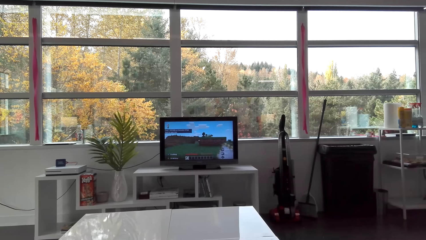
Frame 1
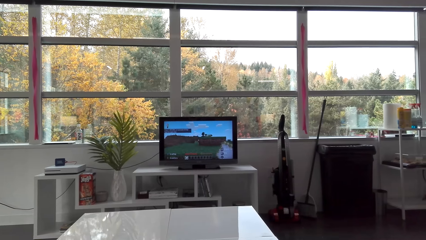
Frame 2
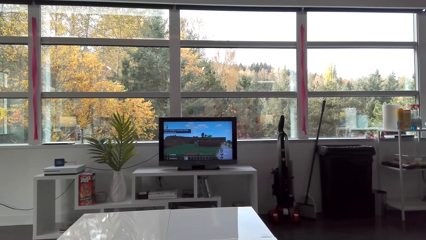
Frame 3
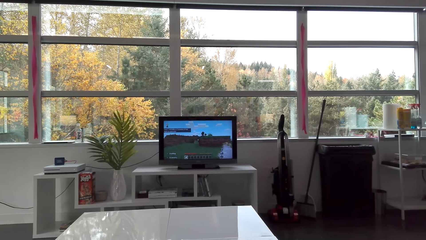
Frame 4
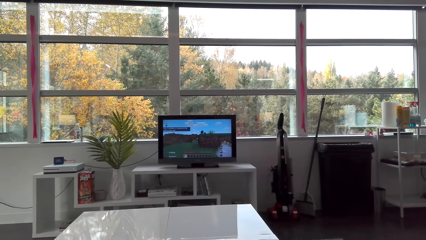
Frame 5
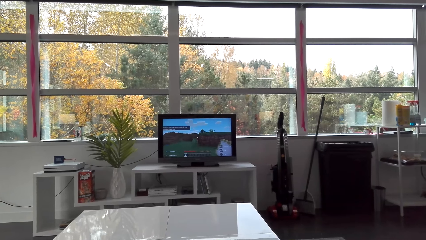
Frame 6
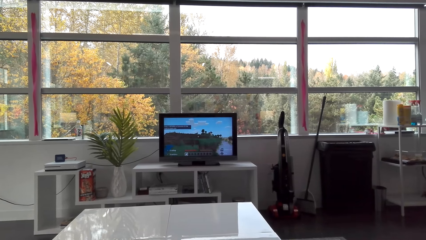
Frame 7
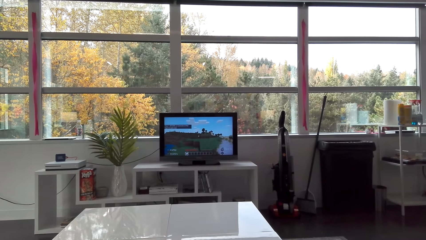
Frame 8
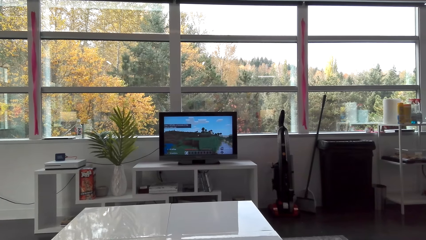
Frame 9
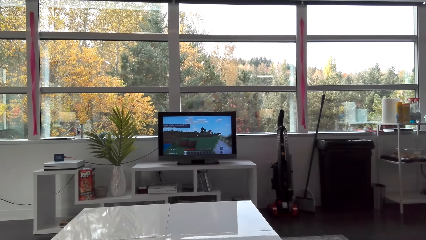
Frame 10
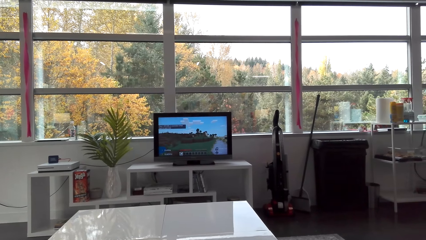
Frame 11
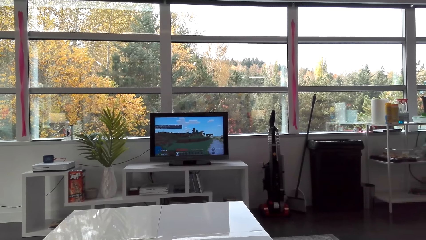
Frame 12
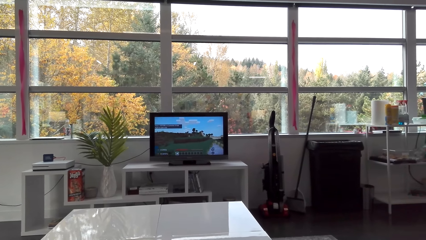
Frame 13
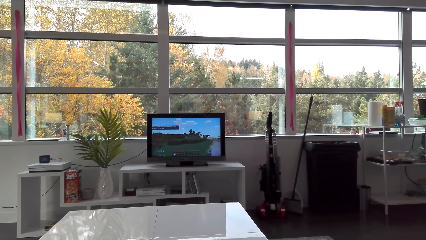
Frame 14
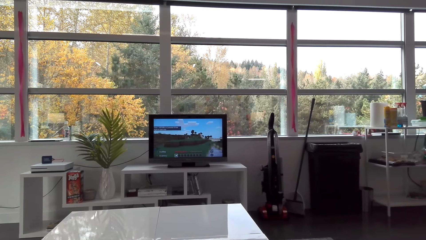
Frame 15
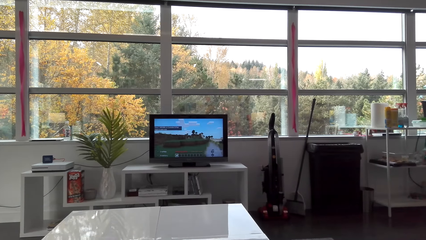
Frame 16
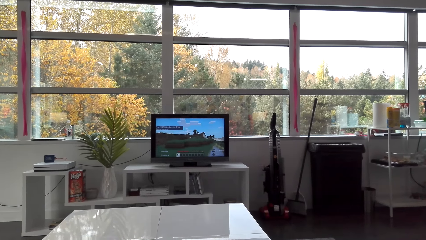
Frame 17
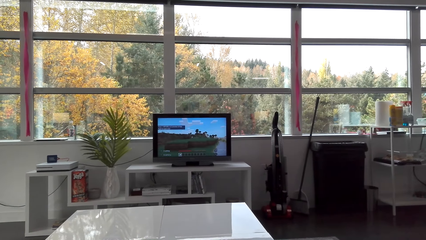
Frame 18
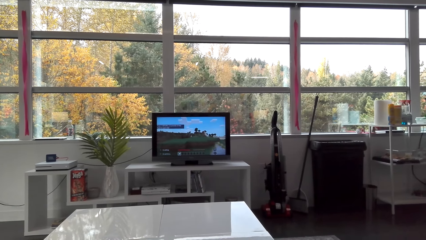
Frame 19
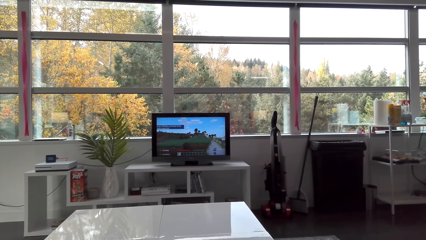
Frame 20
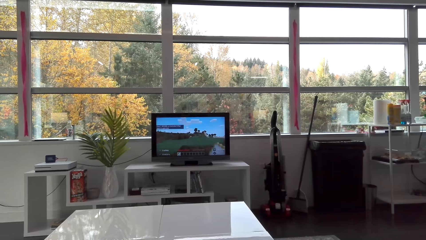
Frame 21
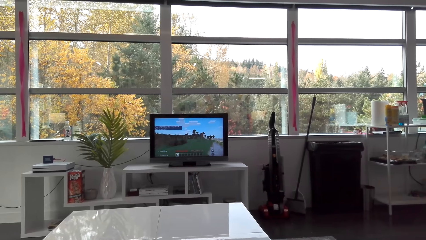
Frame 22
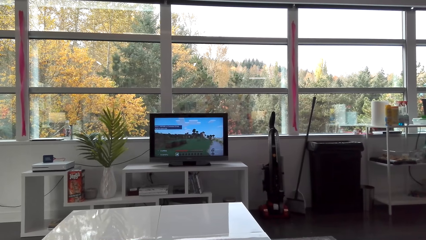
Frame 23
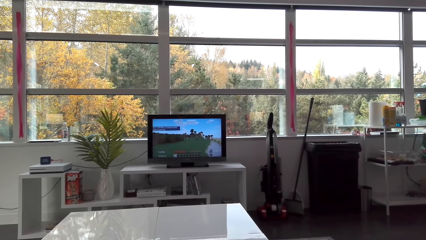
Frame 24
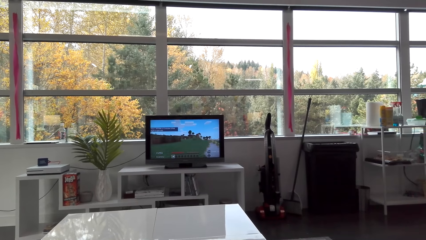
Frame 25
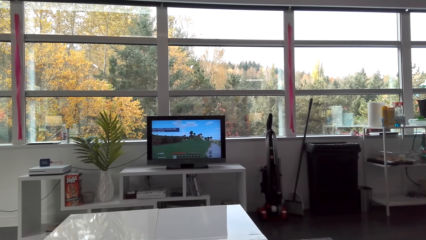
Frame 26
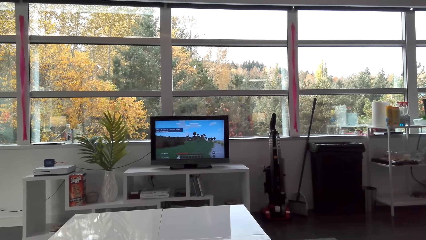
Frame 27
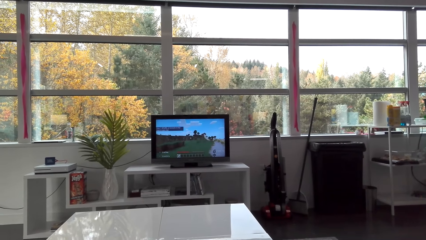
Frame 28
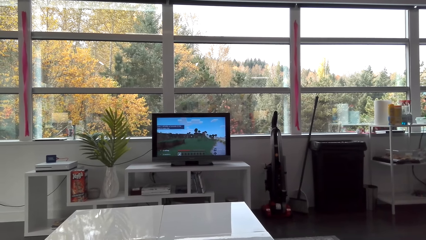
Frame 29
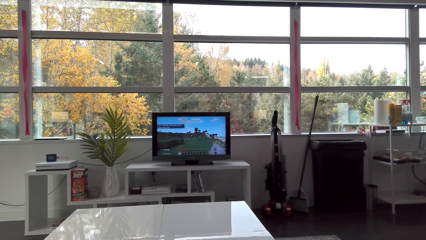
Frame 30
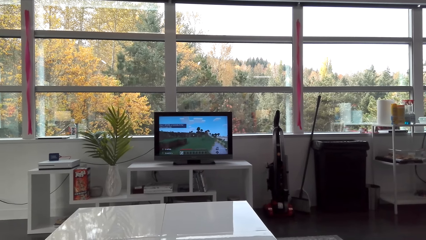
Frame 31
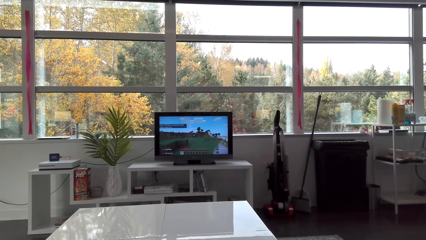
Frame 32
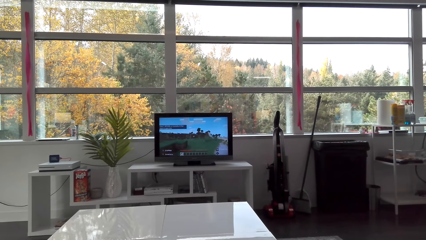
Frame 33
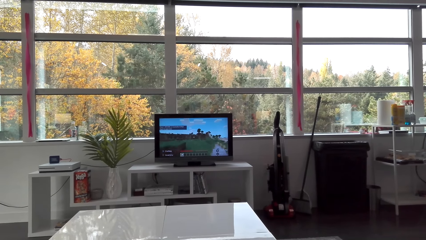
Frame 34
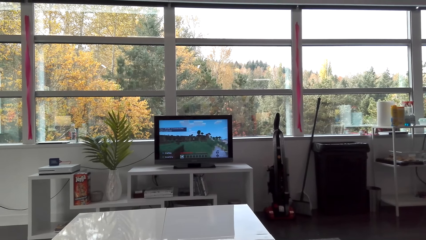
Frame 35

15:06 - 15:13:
The camera wearer plays games on the television.

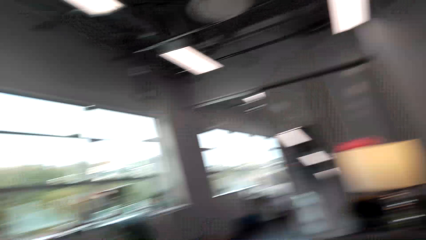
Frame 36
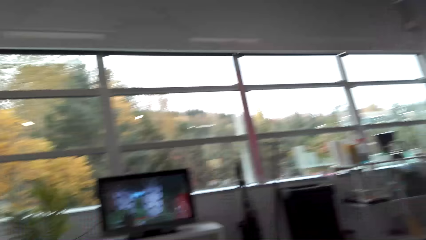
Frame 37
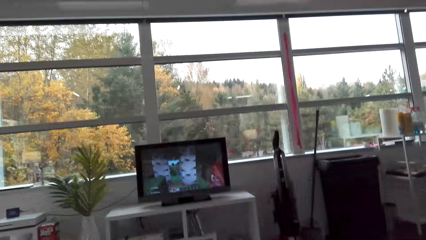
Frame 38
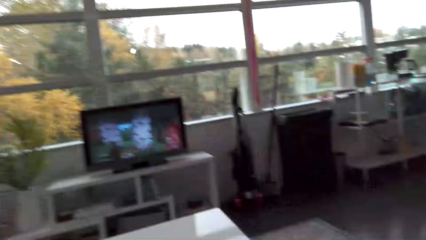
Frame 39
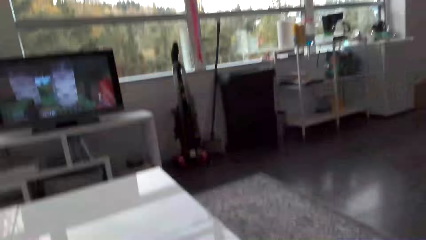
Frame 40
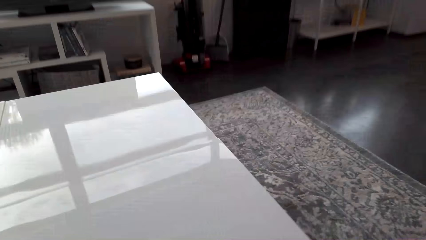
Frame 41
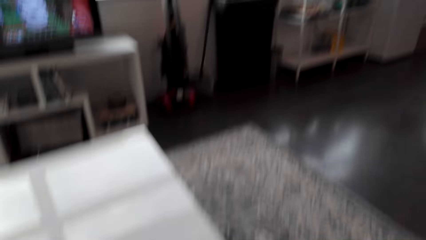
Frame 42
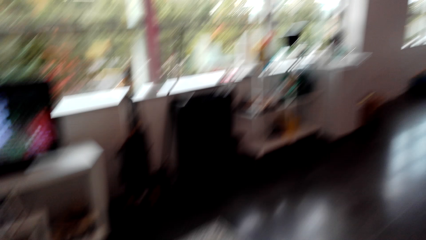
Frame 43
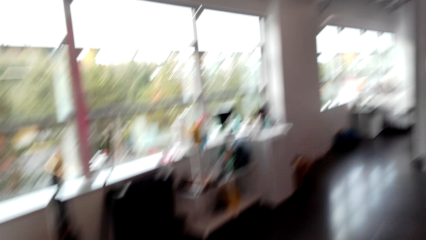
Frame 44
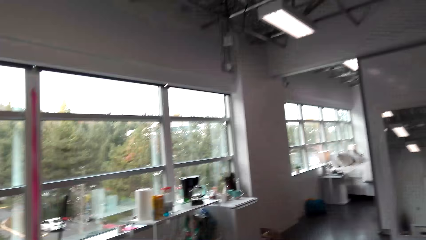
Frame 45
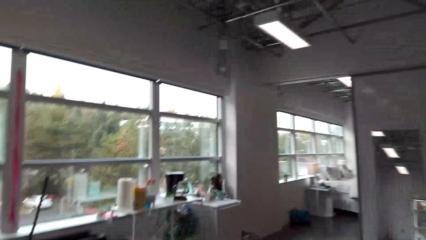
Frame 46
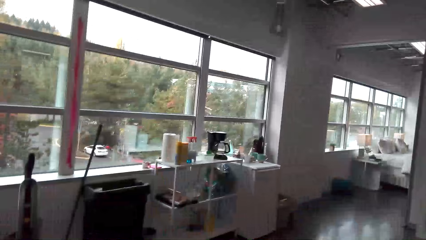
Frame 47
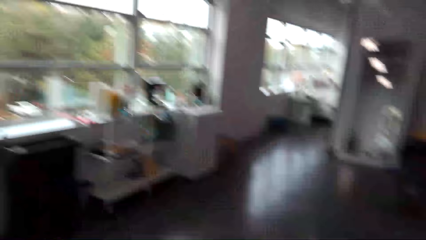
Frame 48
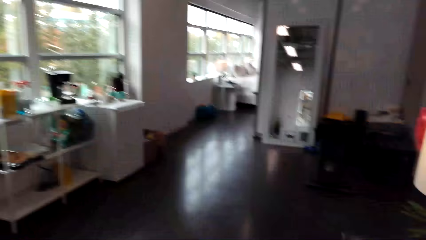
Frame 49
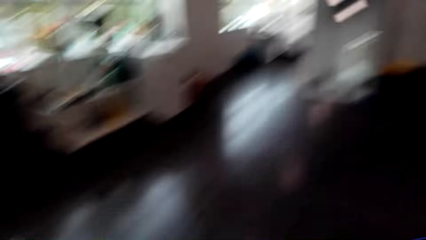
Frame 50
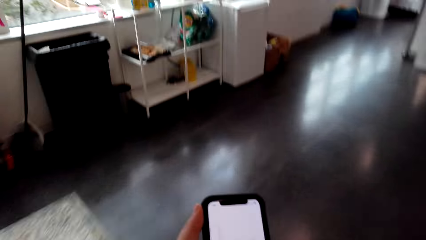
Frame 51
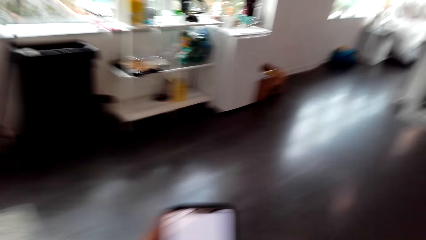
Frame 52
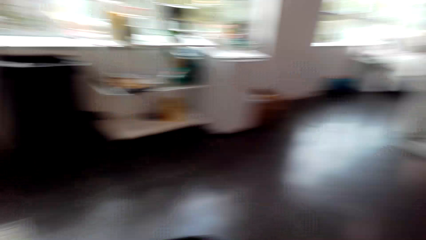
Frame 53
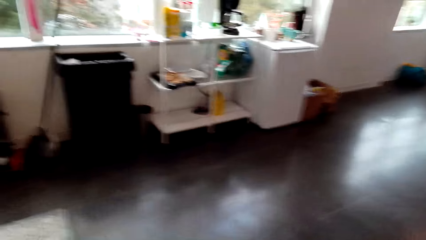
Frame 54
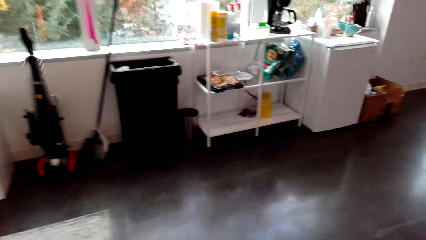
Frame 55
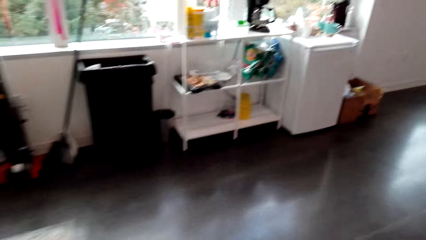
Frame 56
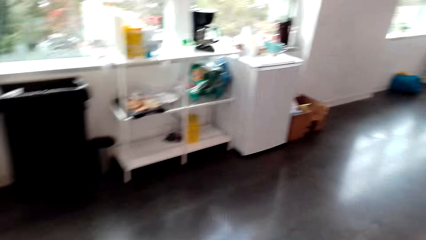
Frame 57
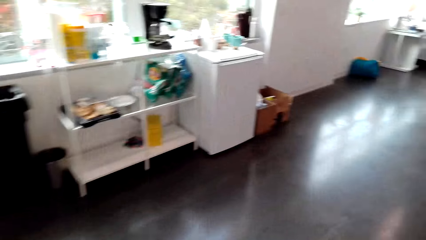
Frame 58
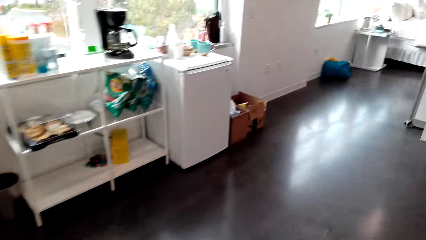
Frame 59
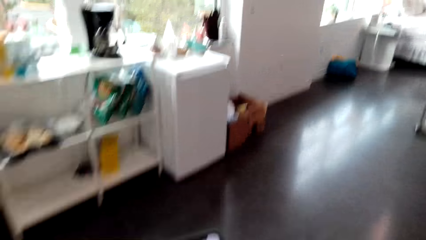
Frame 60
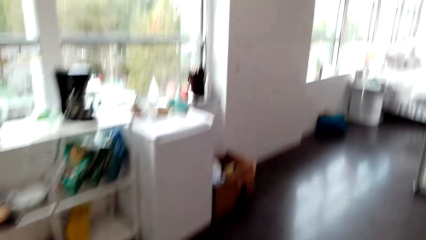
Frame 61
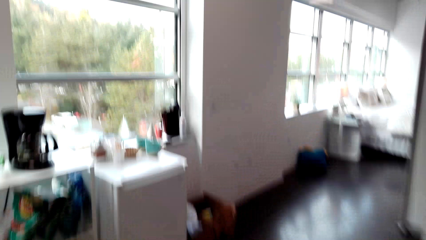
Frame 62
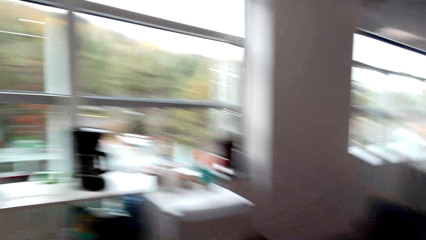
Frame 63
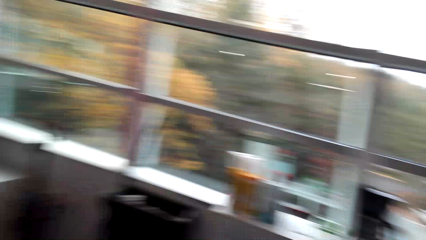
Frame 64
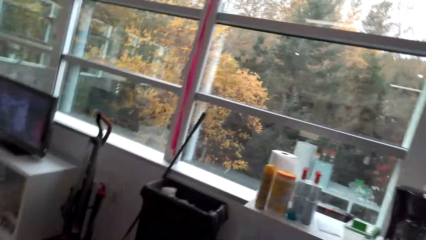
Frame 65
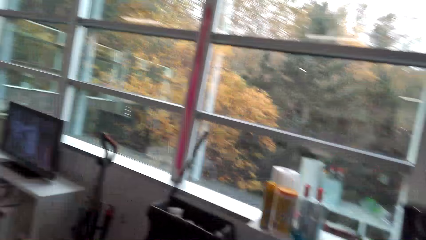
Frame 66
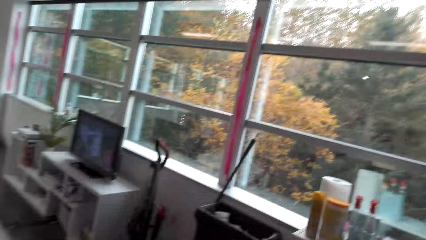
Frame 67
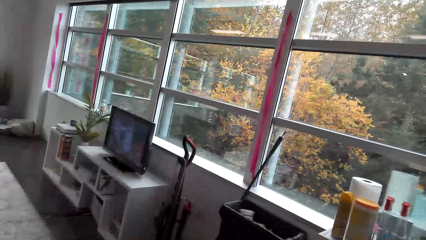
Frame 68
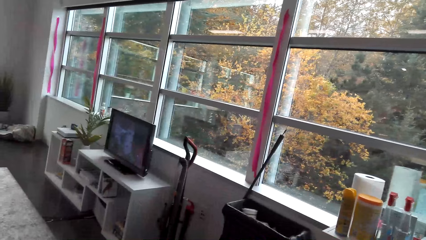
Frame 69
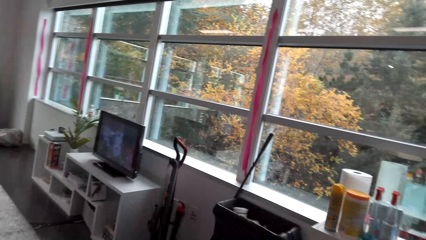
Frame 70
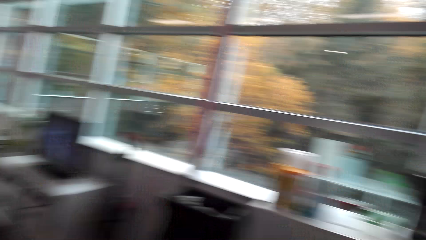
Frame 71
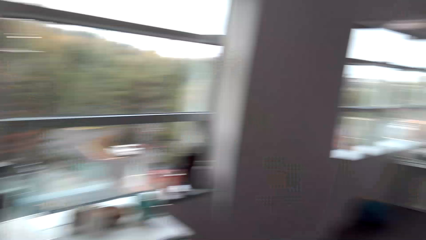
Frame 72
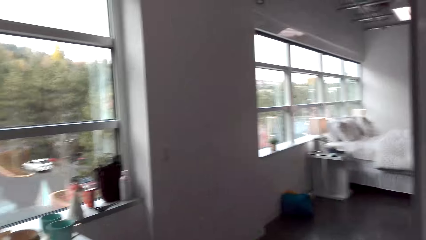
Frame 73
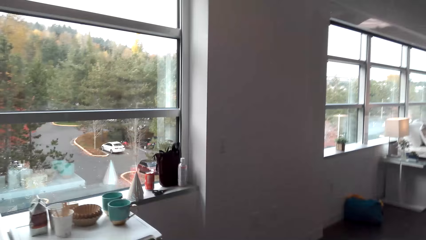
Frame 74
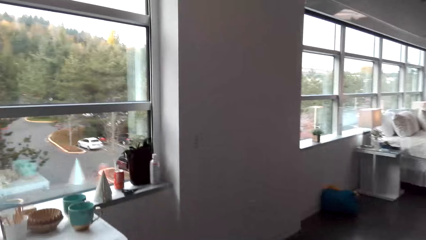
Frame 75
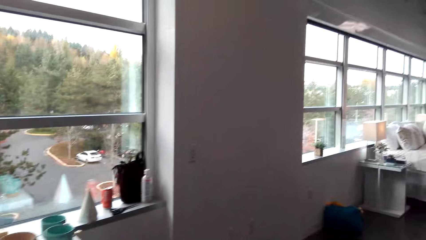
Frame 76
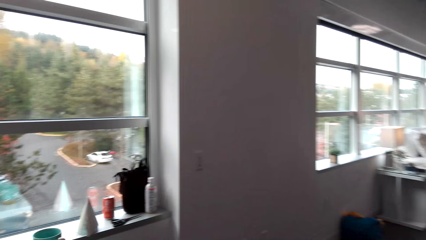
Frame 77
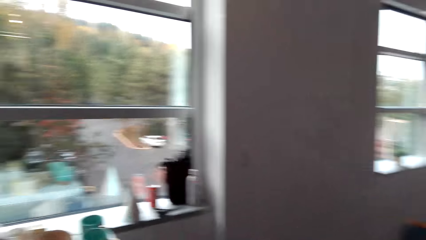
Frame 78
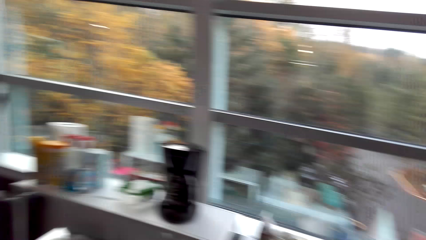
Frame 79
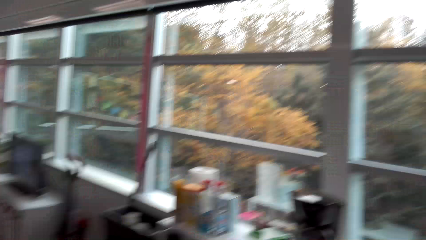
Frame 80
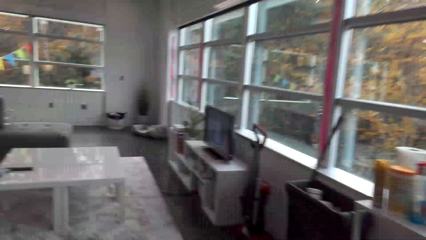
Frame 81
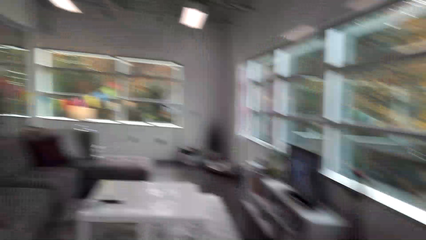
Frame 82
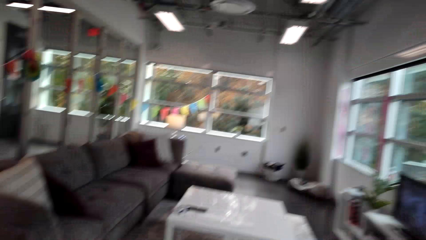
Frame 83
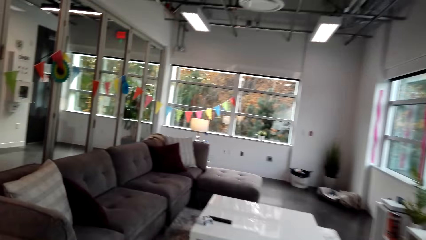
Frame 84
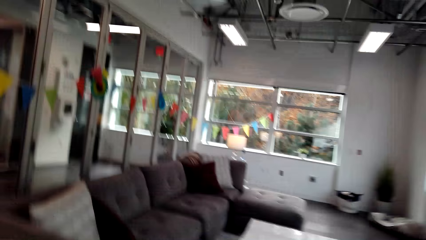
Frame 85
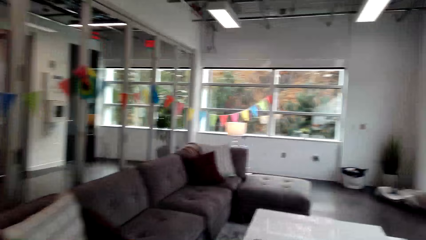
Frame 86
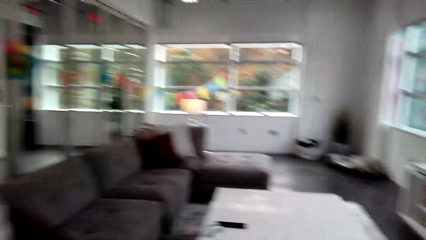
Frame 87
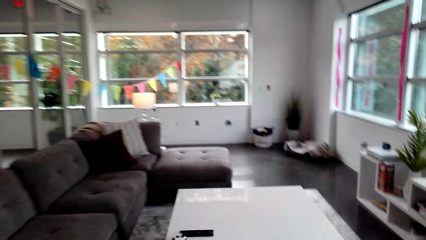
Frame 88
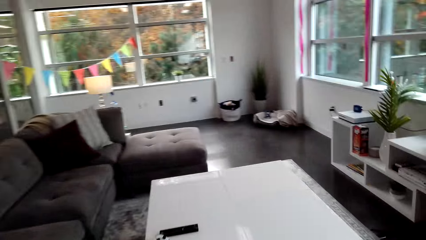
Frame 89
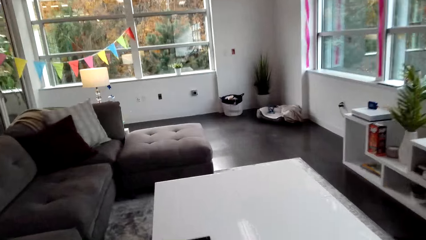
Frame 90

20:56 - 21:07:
The camera wearer moves around the room.
